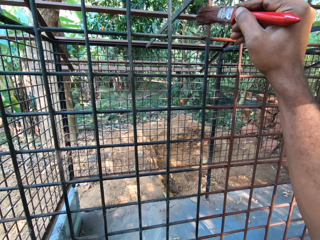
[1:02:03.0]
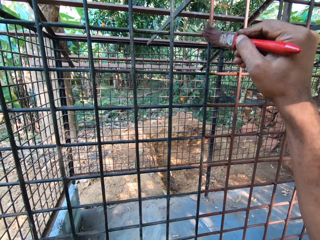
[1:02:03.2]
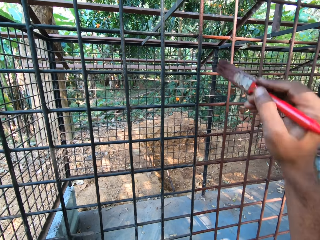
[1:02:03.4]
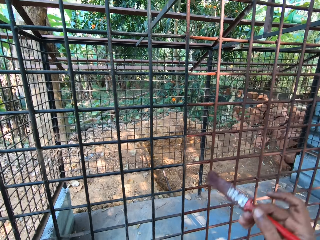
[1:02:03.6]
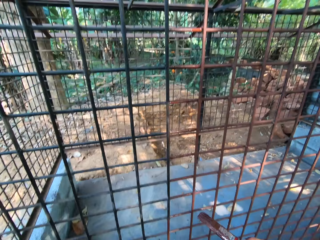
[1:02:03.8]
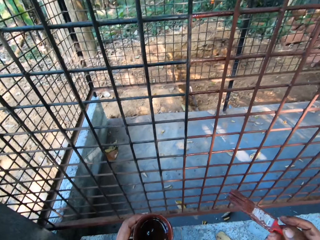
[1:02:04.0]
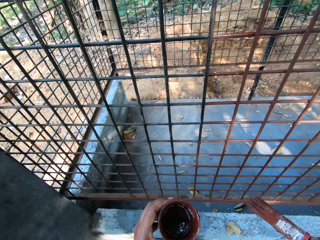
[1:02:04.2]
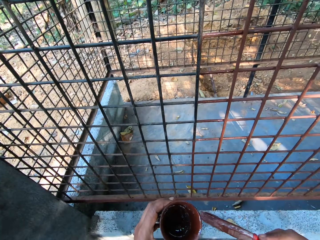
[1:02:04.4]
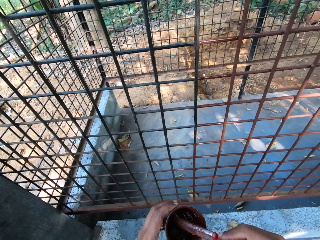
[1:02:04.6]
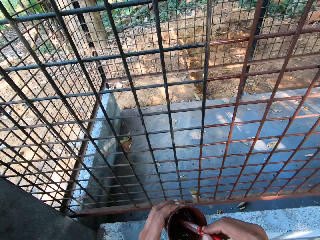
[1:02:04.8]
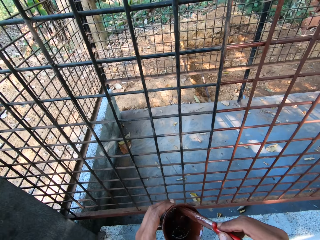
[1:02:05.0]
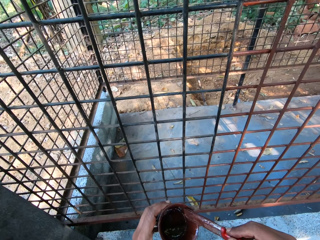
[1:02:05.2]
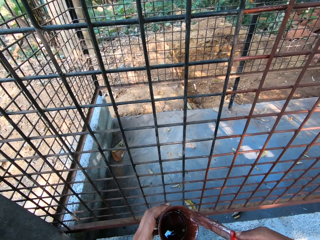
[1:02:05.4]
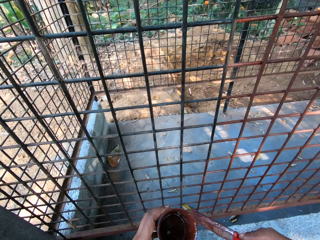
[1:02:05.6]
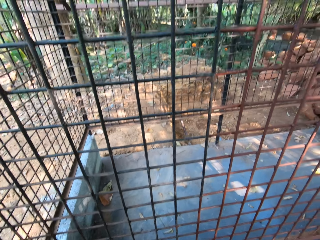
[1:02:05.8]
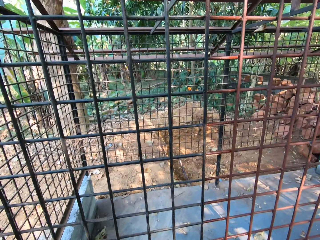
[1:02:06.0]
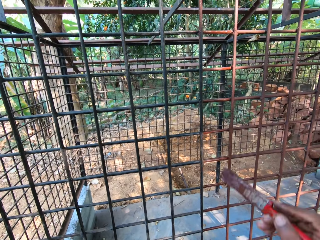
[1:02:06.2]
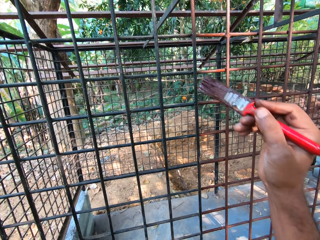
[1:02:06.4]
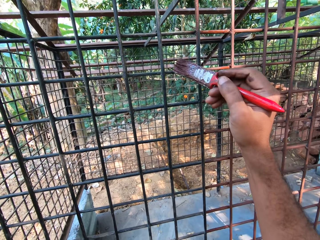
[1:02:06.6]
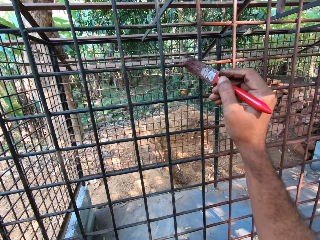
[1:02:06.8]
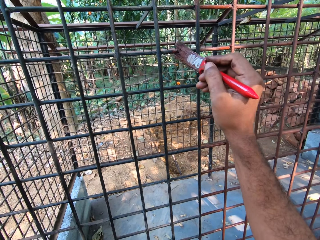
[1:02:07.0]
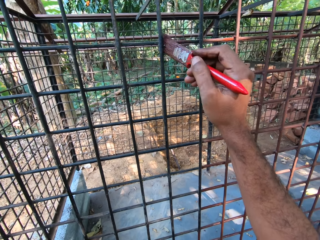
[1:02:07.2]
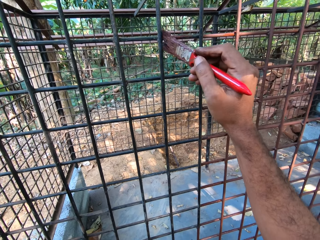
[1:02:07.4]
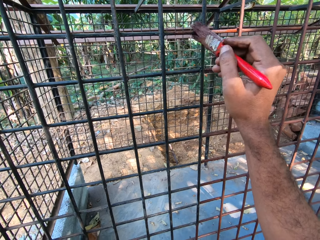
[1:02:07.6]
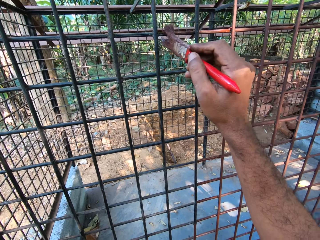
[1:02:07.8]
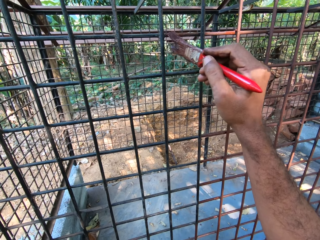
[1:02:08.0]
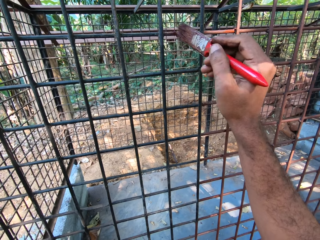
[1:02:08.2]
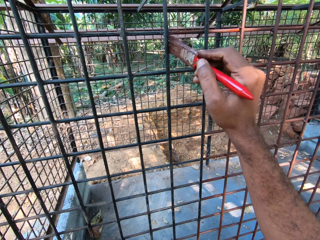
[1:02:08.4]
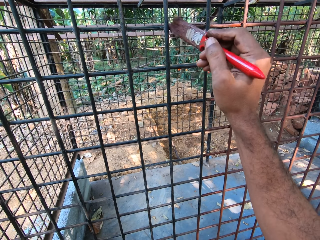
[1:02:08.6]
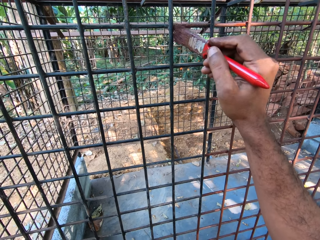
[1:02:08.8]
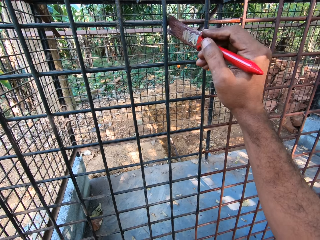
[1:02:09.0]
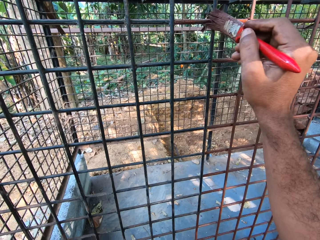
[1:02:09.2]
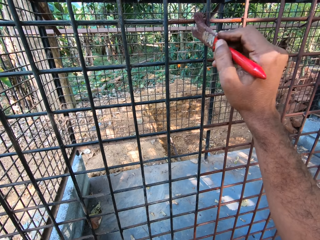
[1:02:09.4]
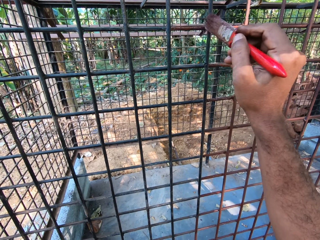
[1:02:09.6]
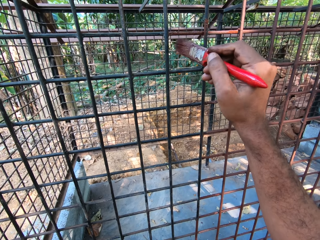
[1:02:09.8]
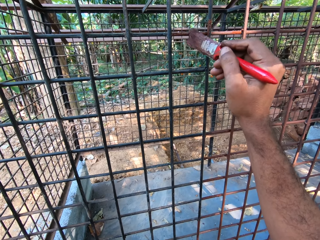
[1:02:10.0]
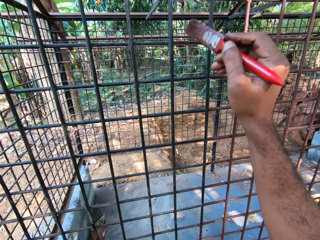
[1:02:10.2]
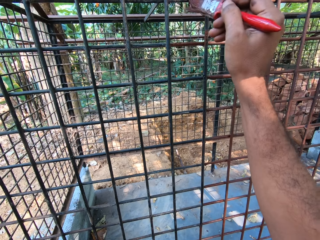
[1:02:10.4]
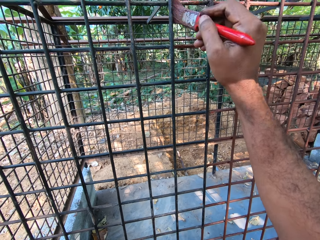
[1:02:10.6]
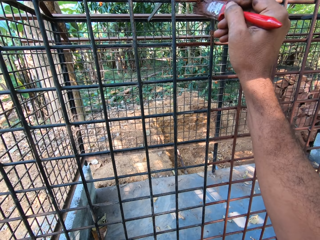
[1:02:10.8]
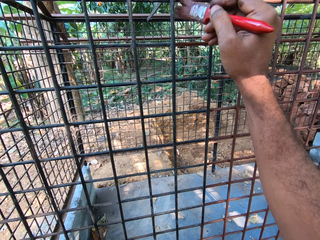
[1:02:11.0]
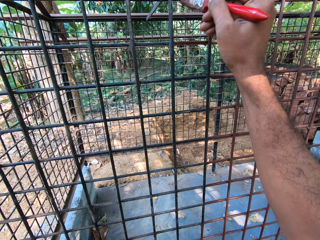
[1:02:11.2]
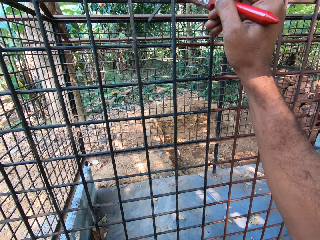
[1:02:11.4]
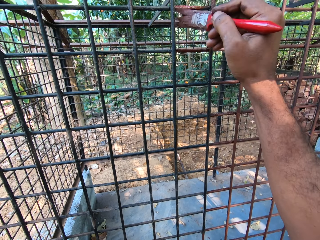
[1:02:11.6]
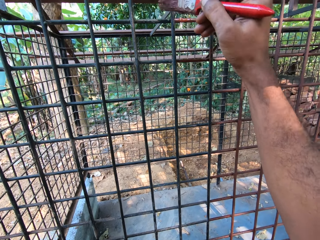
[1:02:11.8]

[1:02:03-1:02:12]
The camera wearer dips the paintbrush in the paint can with his right hand. He dabs the paintbrush on the paint can with his right hand. He paints the cage with the paintbrush in his right hand.

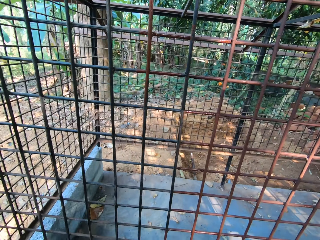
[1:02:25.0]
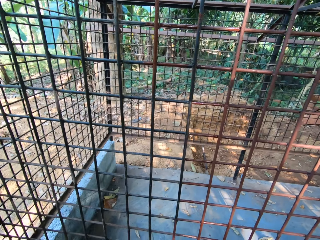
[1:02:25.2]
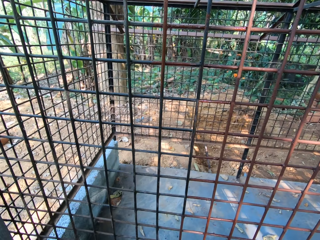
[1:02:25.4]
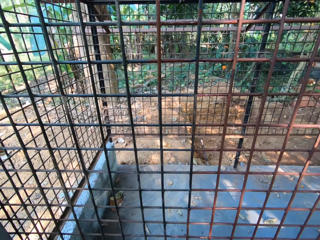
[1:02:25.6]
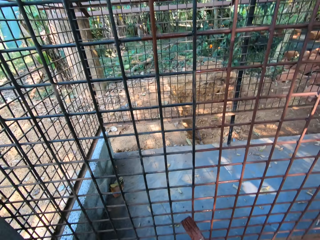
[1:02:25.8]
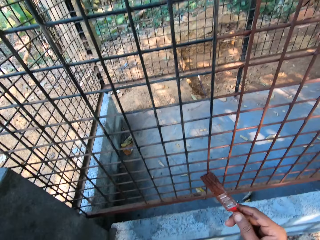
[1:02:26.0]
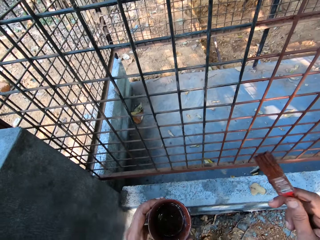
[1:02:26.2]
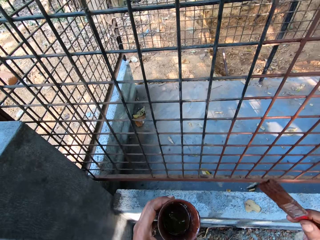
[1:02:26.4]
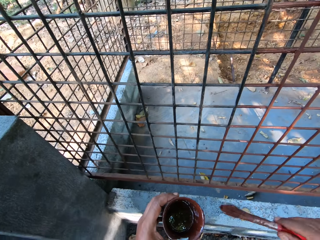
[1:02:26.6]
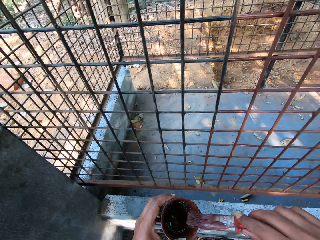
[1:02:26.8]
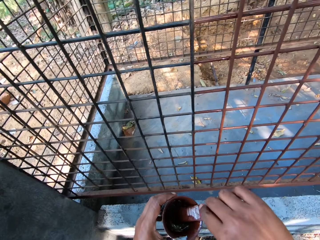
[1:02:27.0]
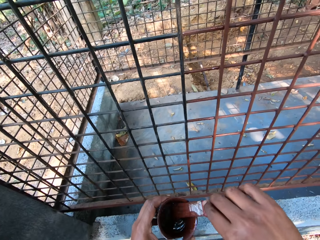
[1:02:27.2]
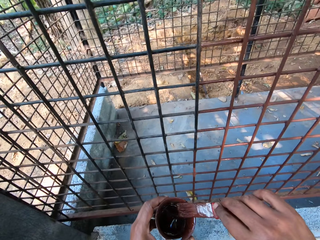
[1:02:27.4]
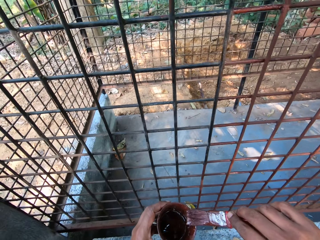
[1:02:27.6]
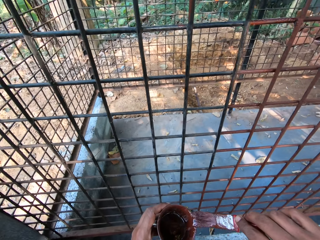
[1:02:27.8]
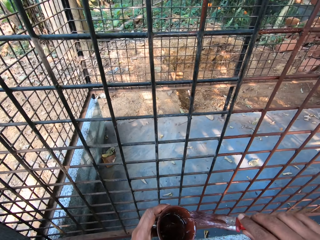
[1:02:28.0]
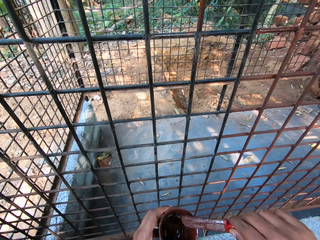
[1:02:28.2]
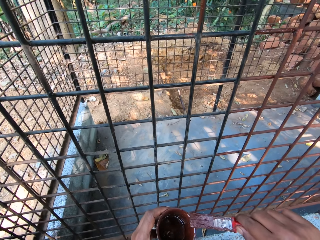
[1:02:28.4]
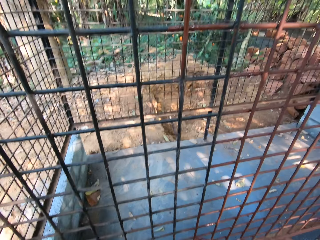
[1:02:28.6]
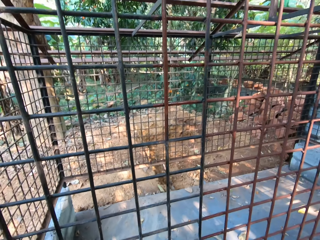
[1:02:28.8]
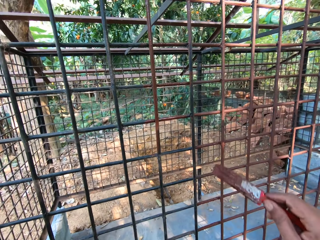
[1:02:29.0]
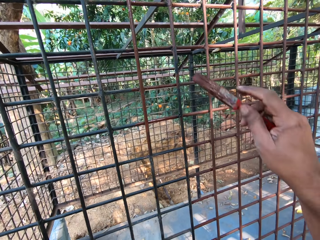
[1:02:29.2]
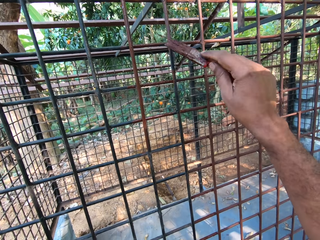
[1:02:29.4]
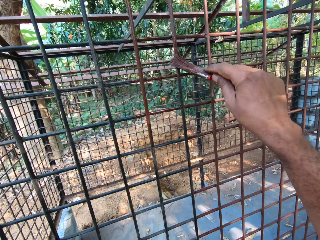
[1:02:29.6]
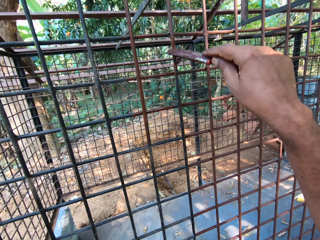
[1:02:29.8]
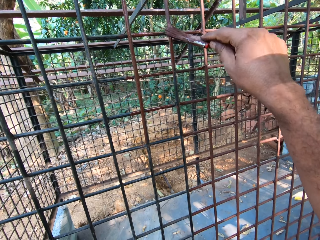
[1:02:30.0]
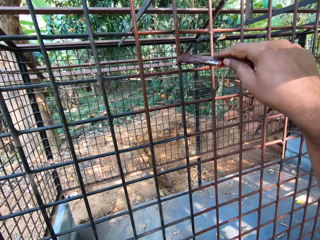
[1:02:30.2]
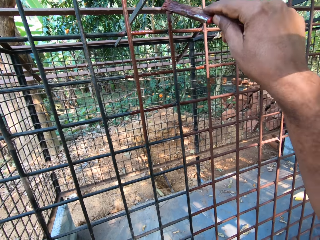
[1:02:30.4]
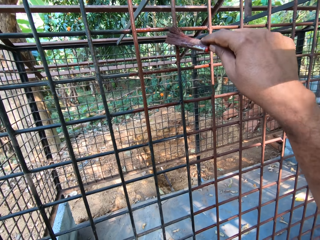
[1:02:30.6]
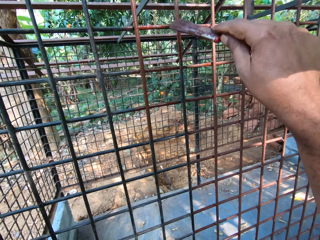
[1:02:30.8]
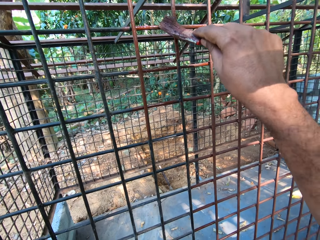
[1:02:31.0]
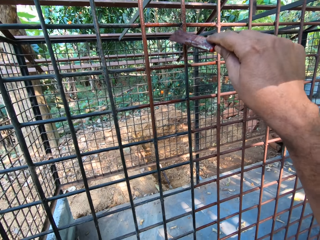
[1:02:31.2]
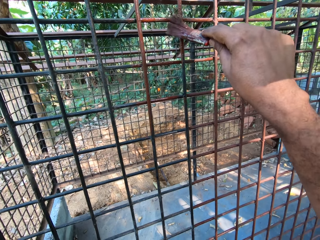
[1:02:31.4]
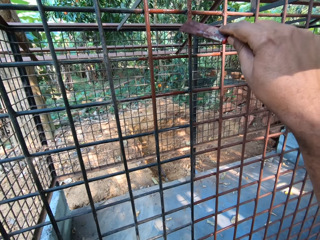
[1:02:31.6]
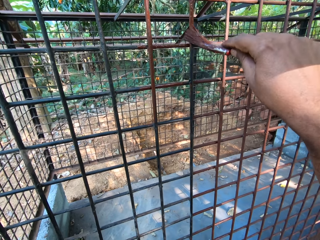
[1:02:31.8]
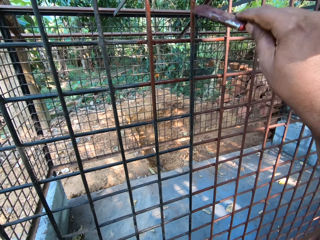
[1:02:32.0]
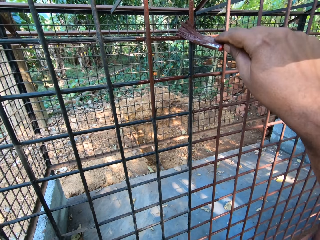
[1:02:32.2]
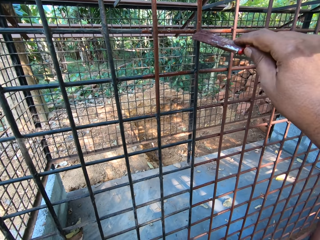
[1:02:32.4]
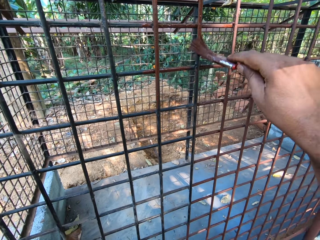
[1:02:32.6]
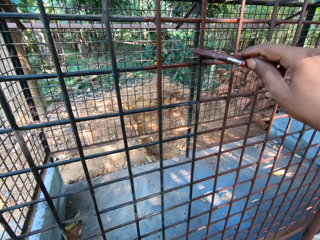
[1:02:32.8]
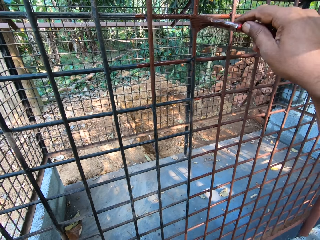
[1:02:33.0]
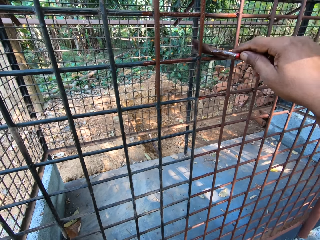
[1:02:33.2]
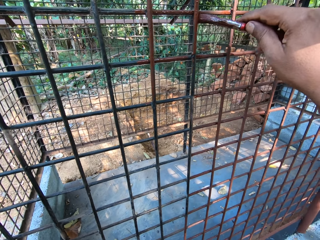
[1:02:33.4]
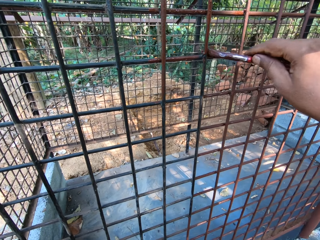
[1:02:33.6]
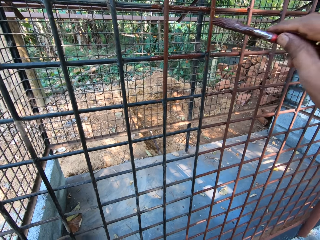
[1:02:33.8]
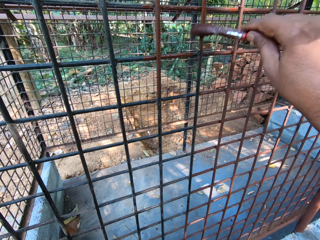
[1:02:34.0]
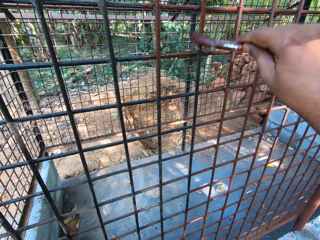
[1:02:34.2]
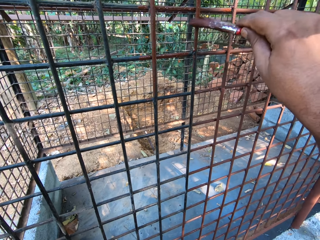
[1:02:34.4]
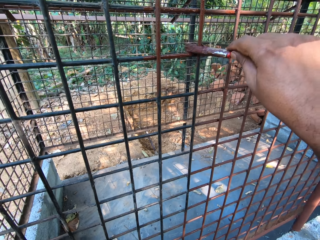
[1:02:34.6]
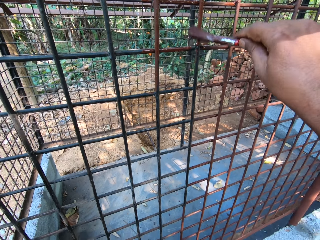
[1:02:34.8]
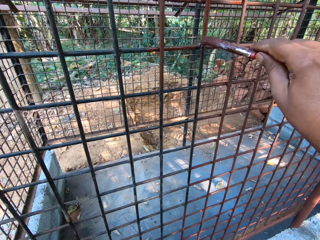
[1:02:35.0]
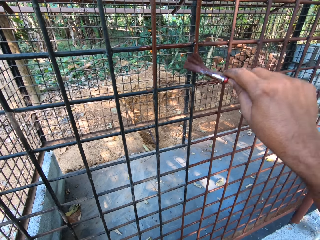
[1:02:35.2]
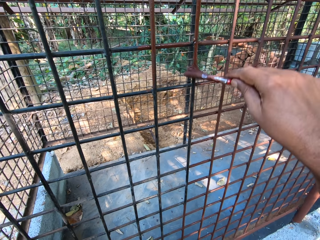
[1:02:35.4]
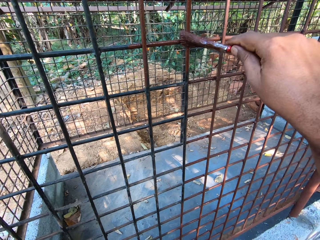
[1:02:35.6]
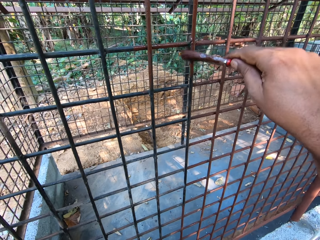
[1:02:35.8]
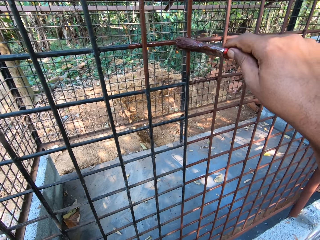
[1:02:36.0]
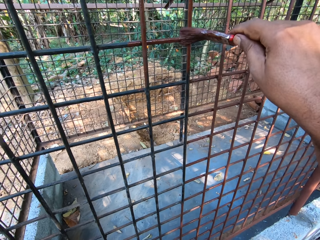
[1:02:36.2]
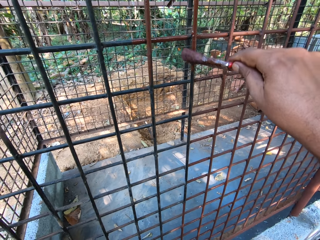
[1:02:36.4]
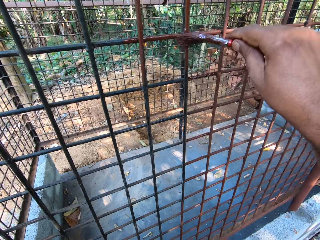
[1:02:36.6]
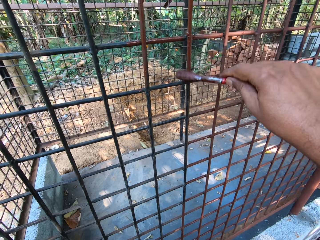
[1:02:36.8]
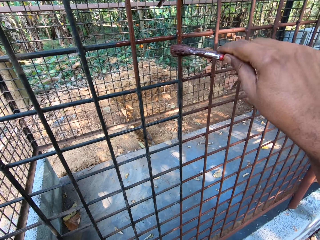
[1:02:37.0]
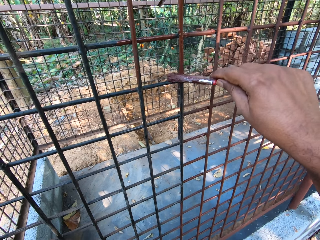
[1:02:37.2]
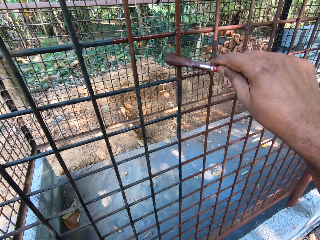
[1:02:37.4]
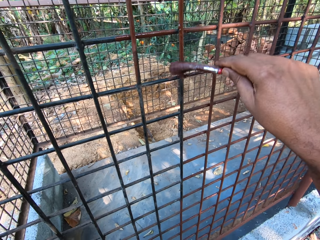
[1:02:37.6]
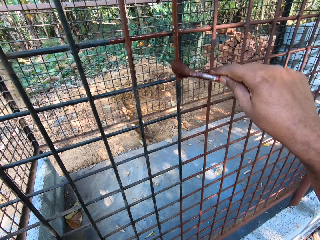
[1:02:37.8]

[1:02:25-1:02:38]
The camera wearer dips the paintbrush in the paint can with his right hand. He dabs the paintbrush on the paint can with his right hand. He paints the cage with the paintbrush in his right hand.
